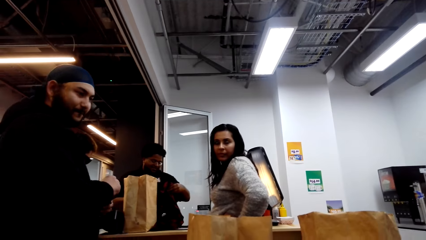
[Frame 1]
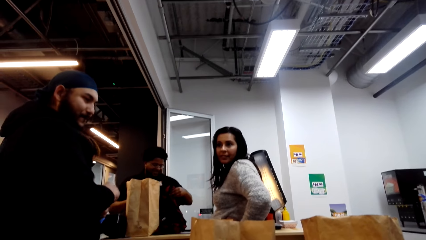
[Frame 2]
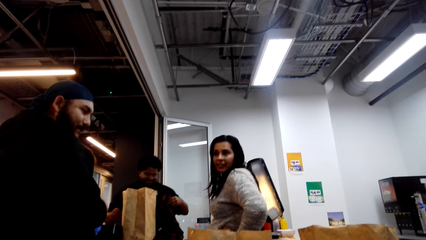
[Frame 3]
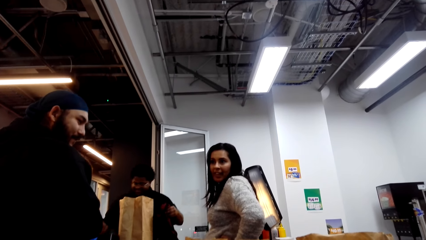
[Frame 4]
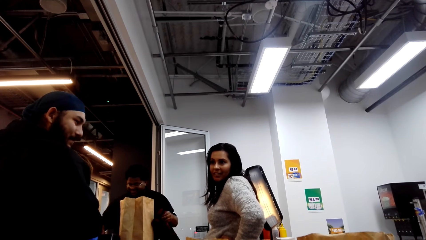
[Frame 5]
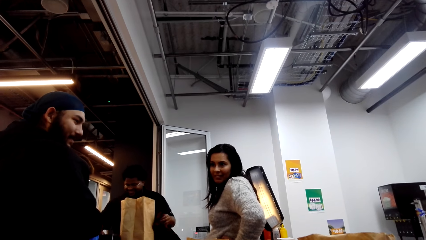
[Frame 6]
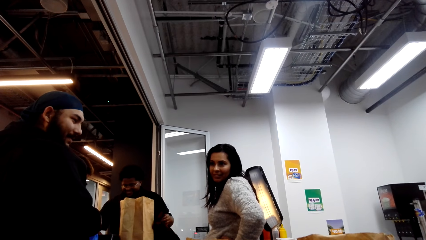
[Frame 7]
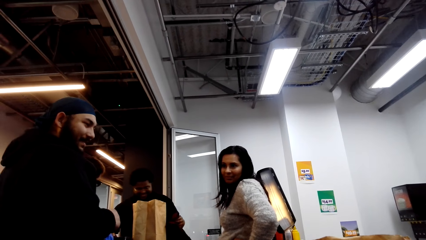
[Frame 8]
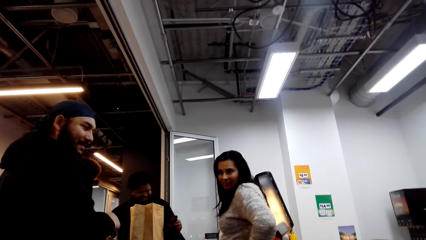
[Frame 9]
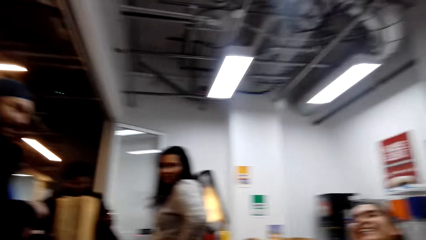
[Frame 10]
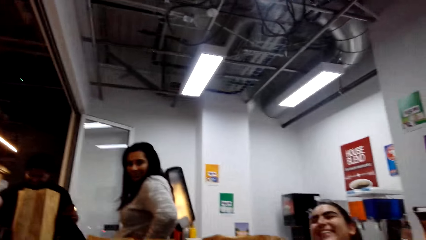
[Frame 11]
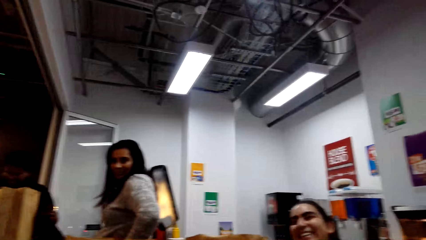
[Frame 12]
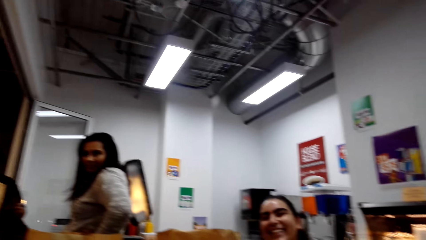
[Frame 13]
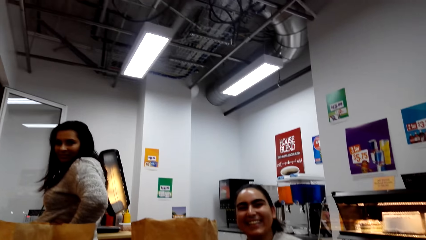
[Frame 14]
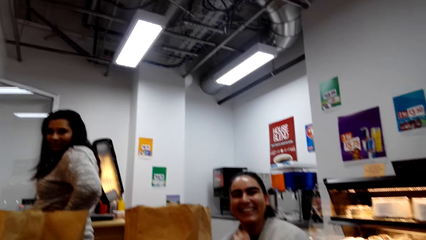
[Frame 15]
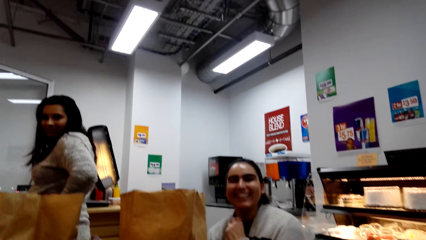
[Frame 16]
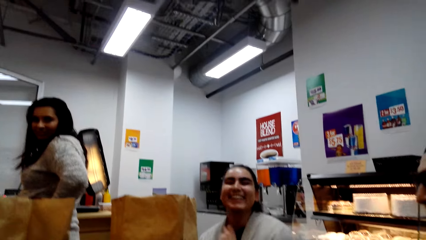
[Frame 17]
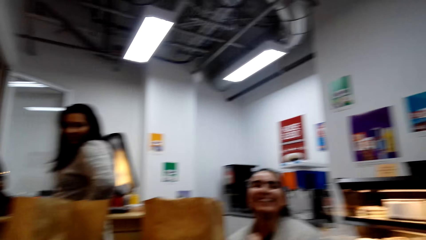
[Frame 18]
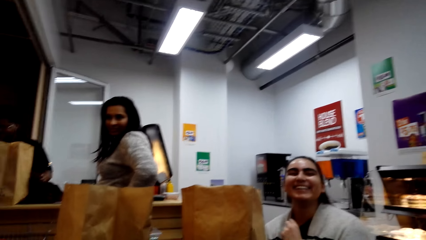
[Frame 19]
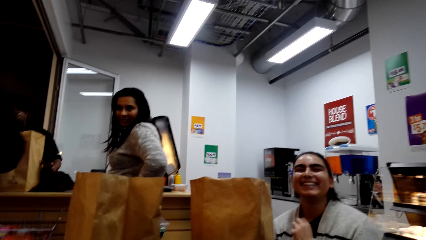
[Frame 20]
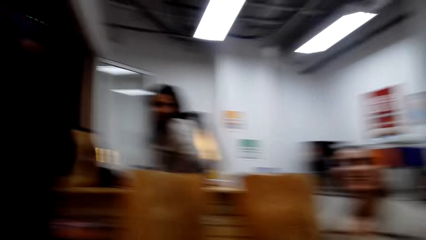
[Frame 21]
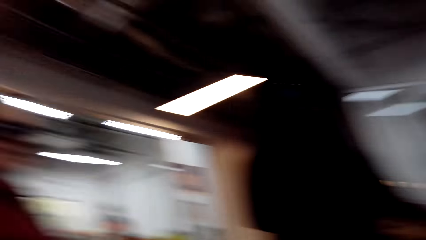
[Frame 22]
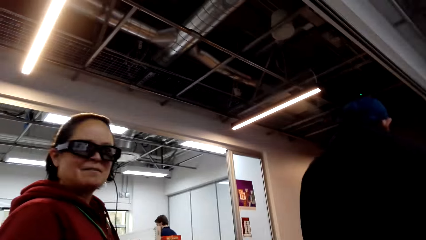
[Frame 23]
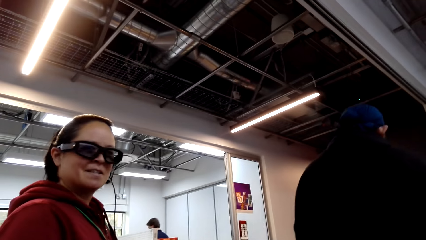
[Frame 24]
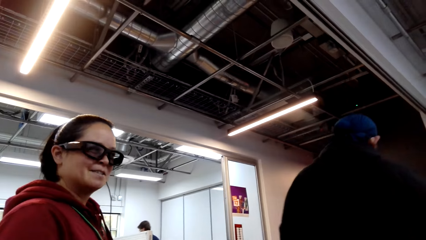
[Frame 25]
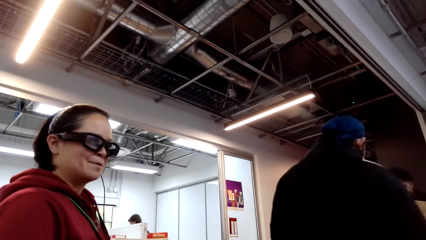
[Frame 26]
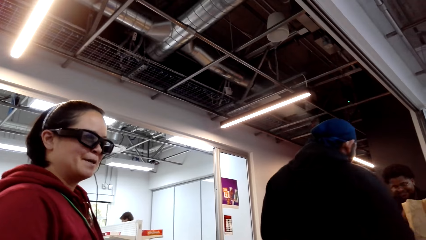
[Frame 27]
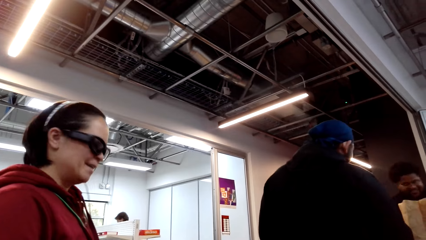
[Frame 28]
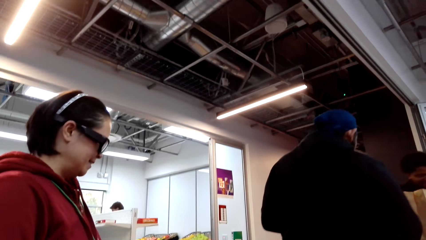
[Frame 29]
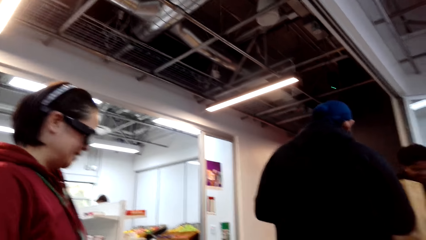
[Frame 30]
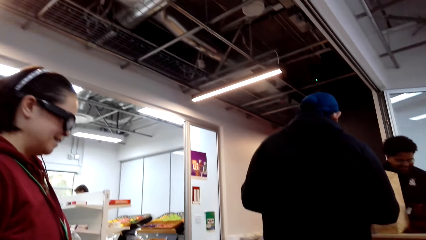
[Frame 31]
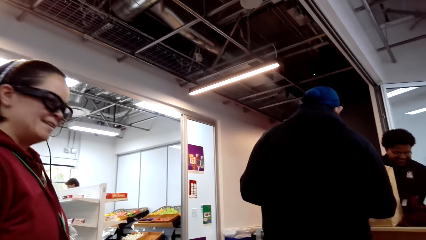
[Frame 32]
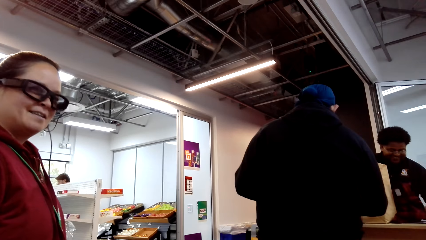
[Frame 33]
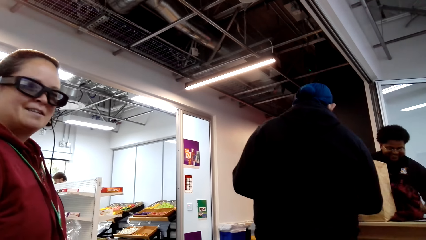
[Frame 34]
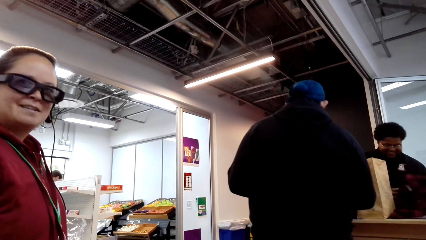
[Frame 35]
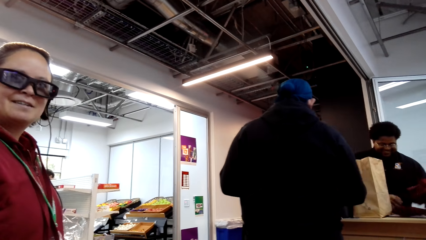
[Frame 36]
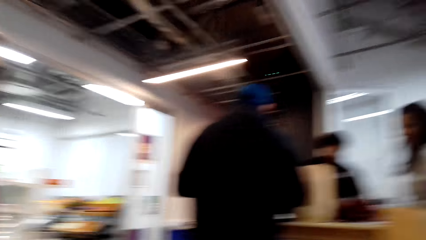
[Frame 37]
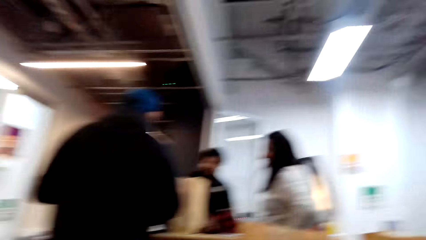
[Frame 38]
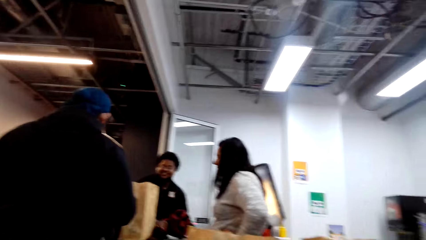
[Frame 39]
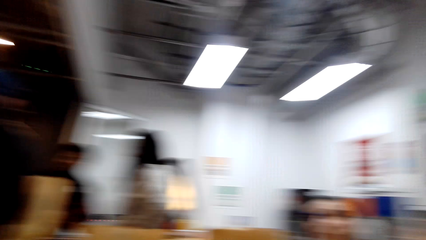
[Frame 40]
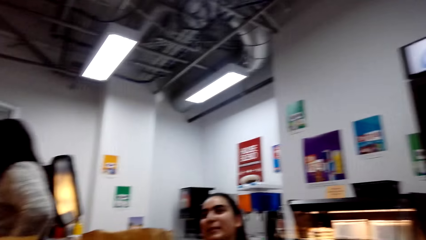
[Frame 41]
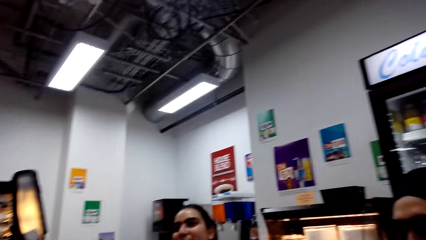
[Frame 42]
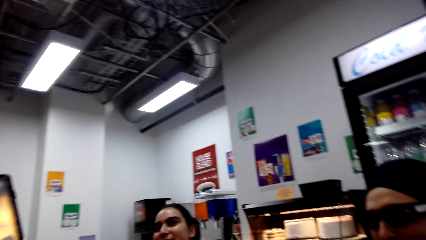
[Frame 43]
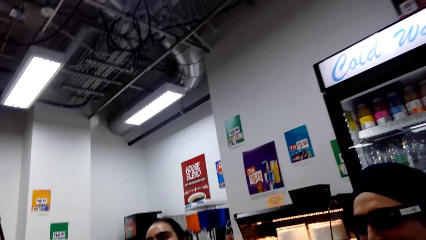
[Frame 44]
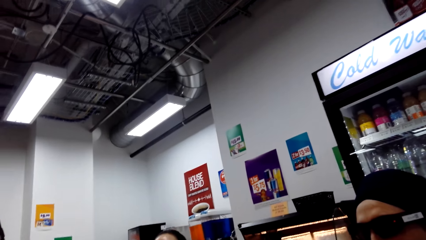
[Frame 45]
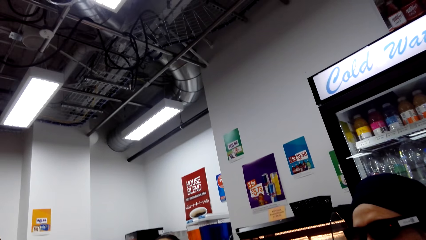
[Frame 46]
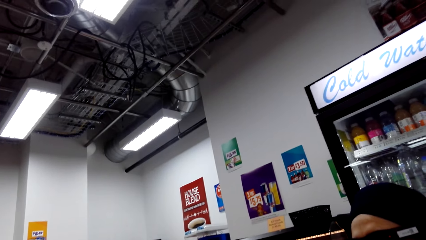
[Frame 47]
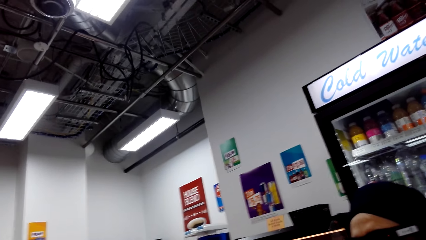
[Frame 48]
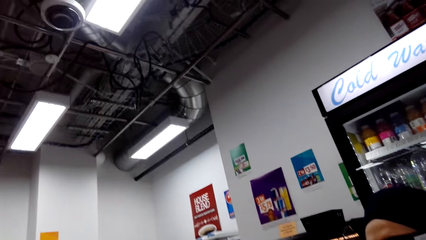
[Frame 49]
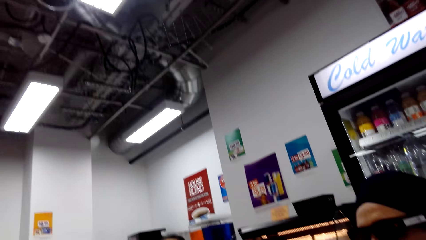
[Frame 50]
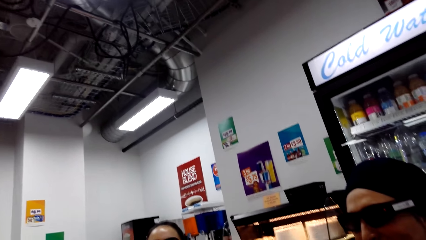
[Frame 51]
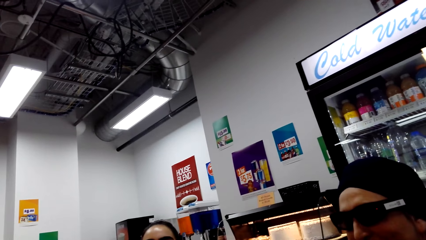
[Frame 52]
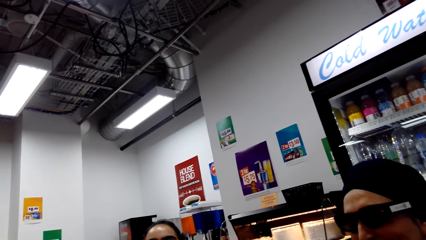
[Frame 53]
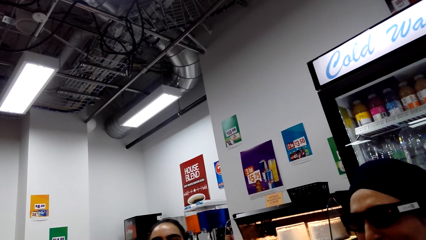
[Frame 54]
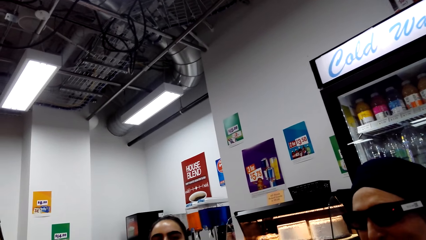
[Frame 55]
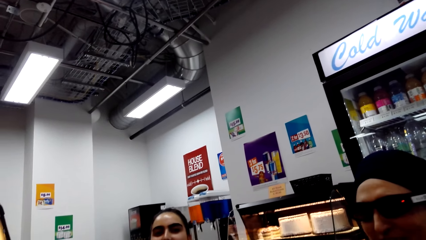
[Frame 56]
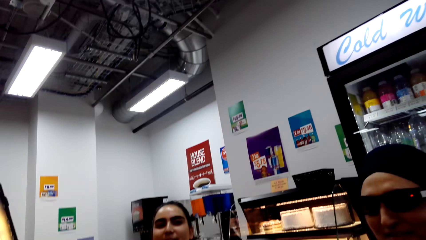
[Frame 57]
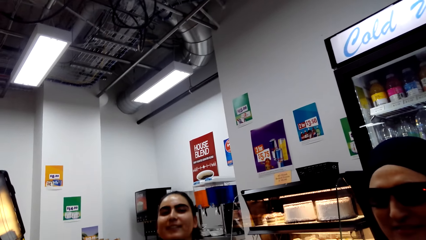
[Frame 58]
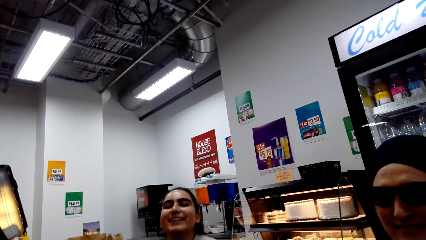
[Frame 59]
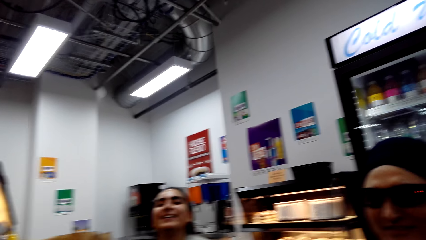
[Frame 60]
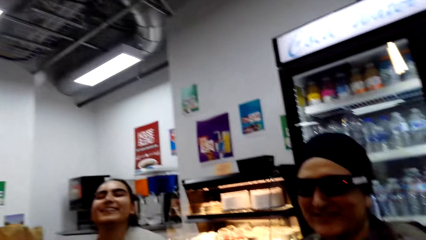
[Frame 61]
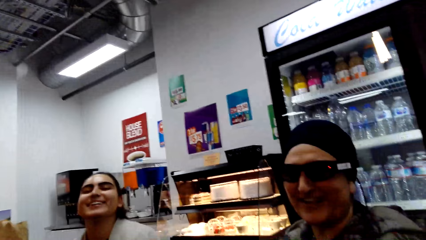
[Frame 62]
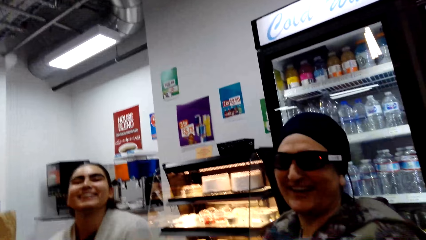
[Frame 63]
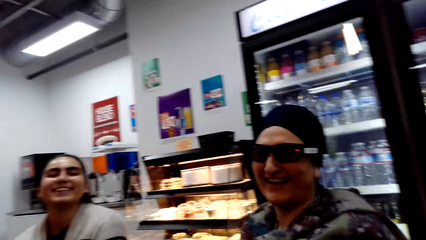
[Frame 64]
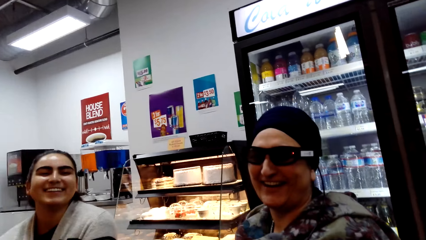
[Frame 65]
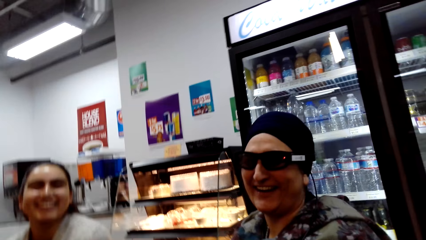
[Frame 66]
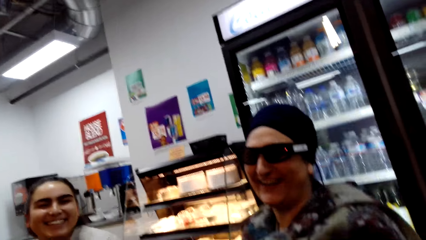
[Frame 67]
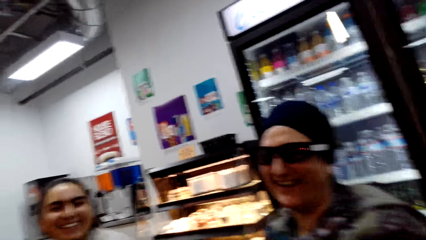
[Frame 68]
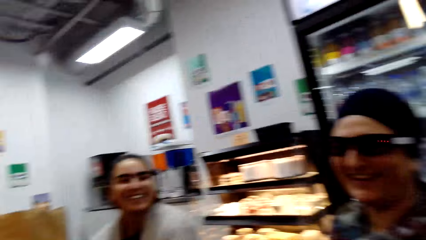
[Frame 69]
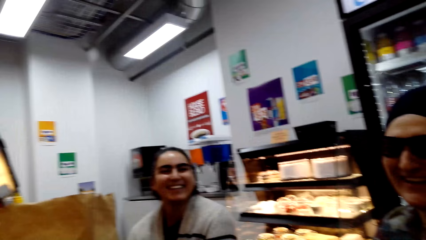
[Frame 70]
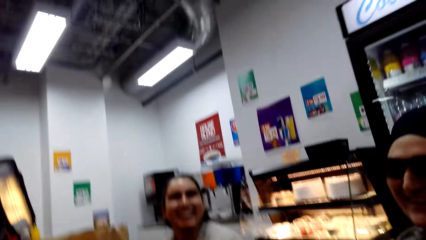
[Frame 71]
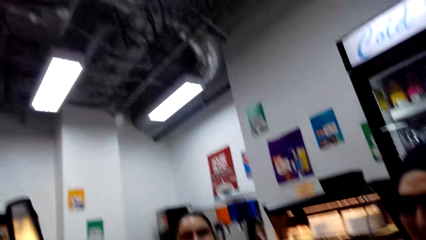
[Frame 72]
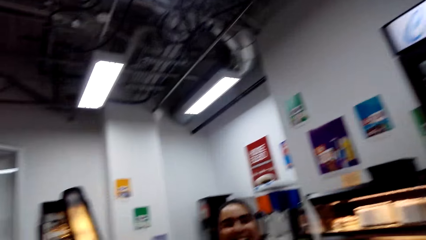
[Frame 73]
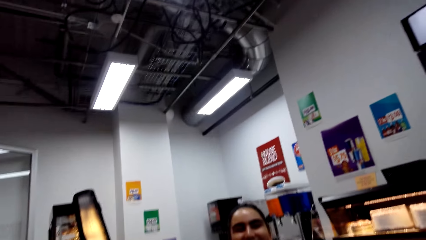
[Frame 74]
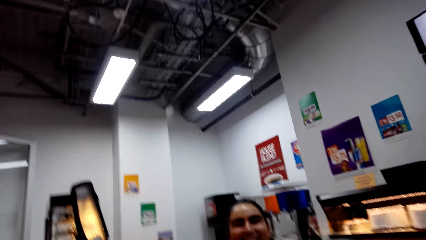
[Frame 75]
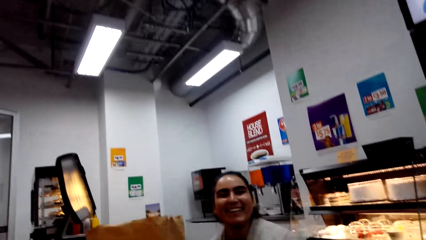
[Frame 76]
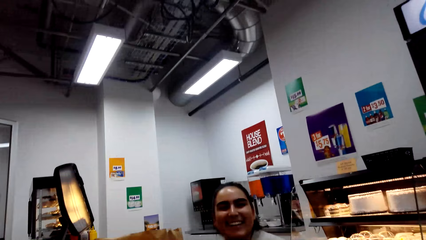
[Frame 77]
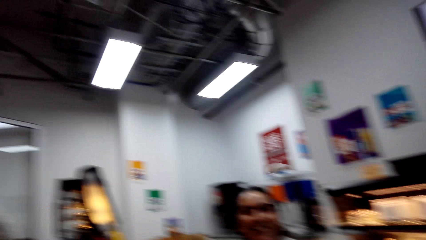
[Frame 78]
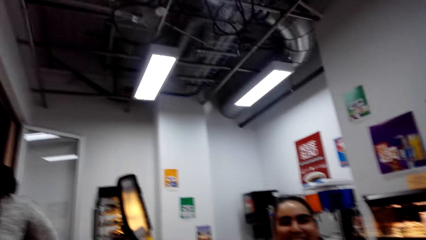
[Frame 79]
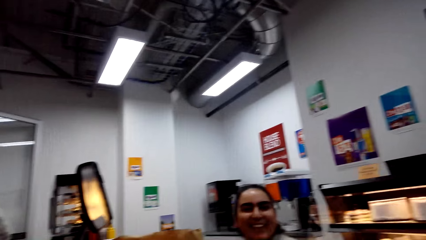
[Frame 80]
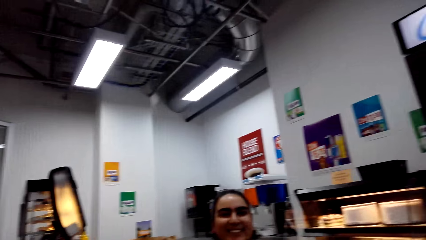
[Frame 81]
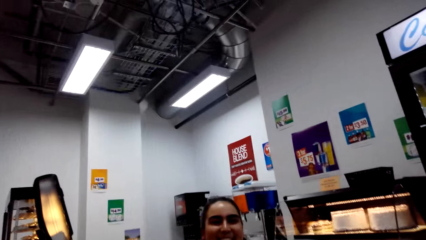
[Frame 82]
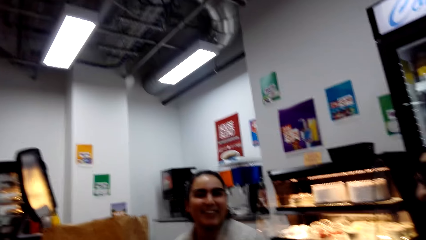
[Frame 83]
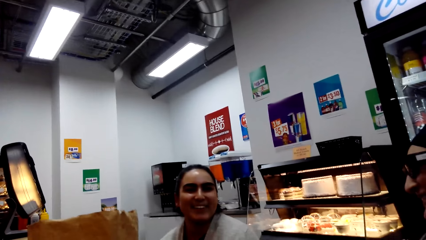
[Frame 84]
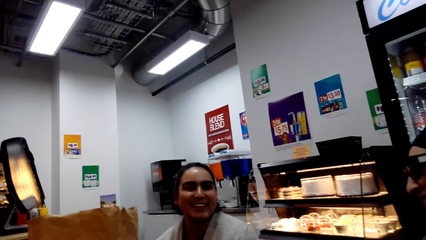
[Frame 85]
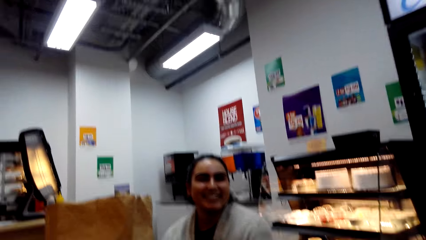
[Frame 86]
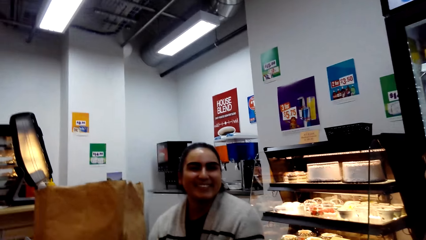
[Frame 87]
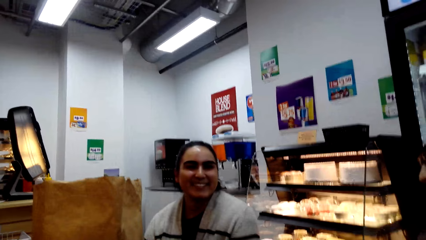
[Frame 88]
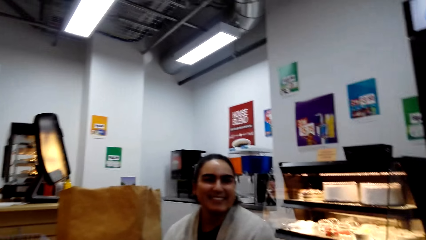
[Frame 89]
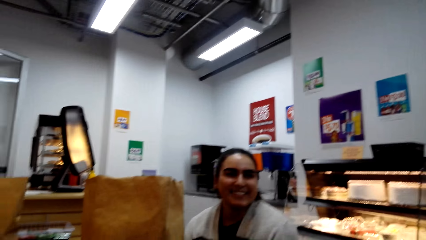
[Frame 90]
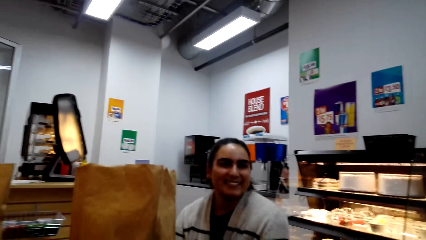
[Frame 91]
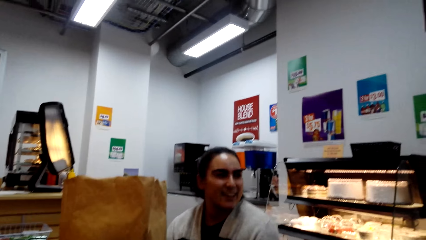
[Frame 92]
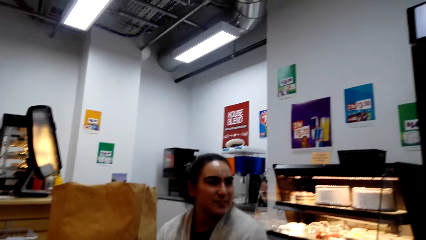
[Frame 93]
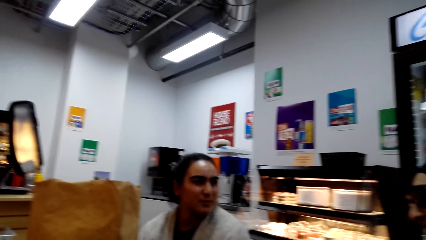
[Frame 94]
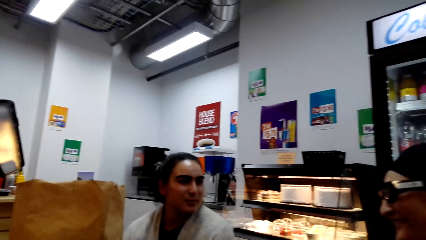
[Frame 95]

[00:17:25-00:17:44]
The camera wearer dialogues with a woman. Another woman talks to the camera wearer and another person. The camera wearer dialogues with a third woman.
